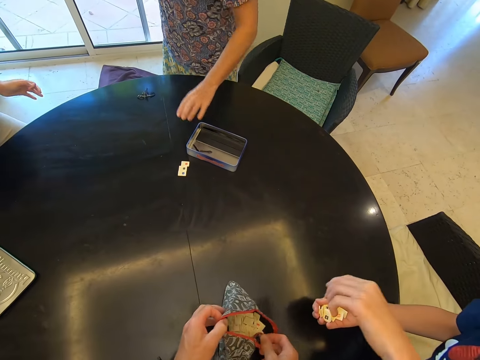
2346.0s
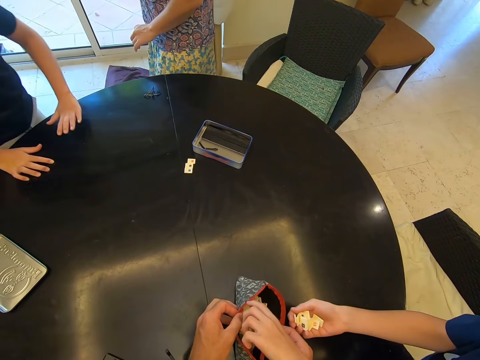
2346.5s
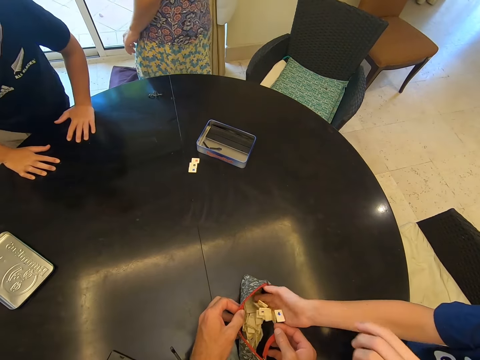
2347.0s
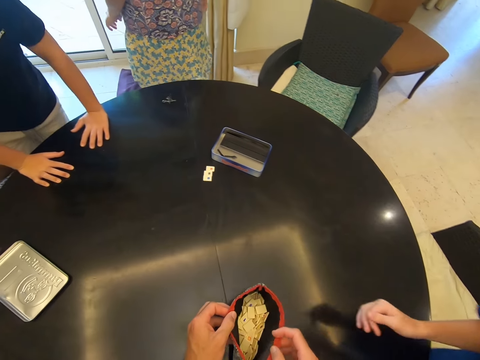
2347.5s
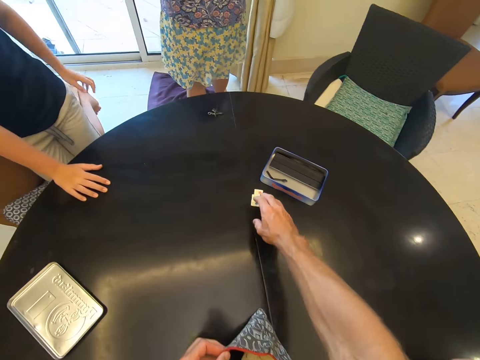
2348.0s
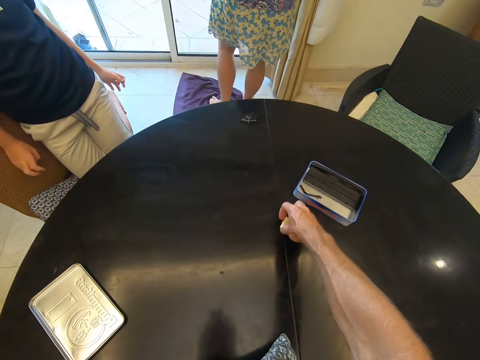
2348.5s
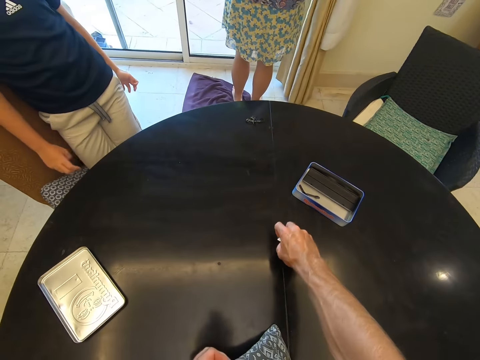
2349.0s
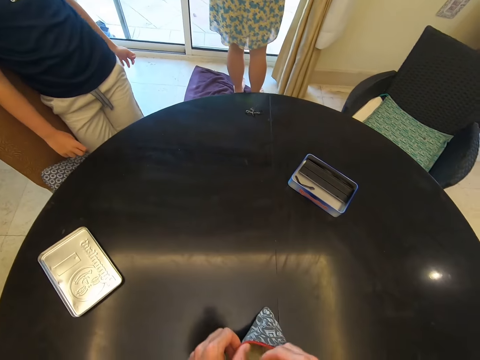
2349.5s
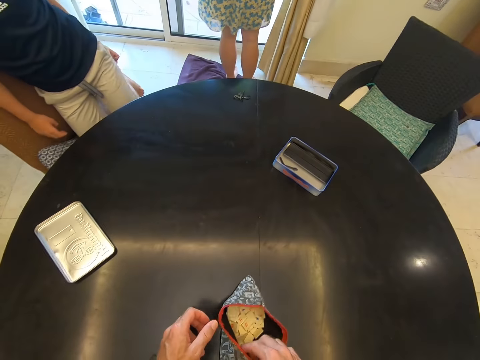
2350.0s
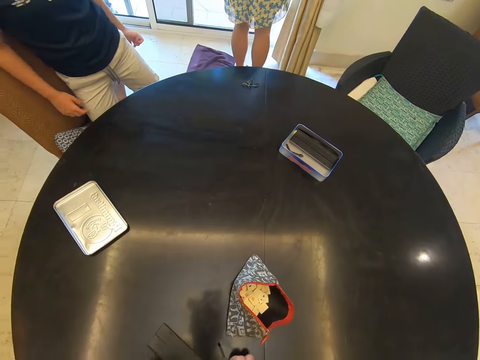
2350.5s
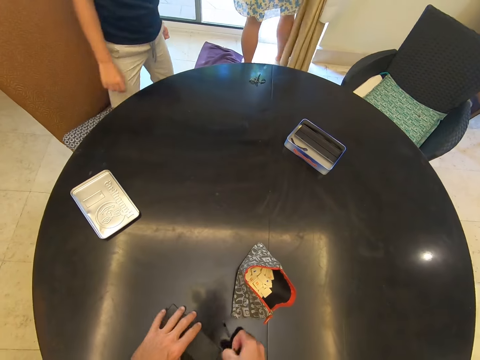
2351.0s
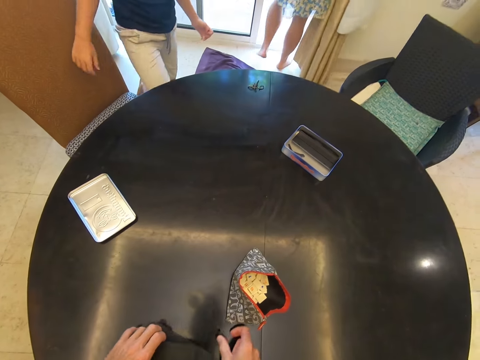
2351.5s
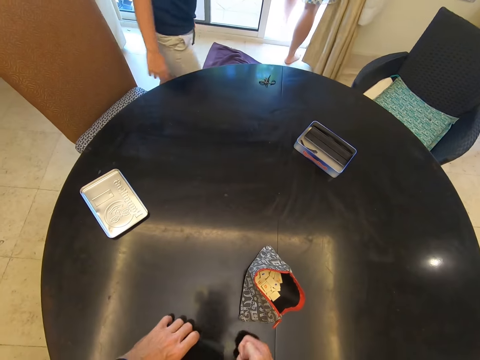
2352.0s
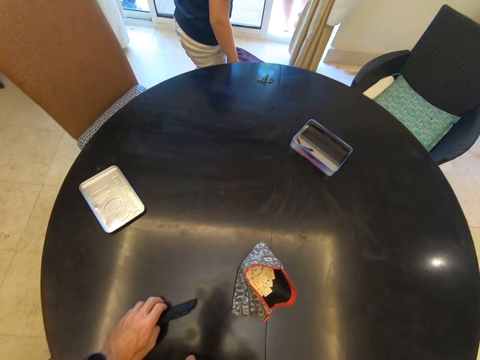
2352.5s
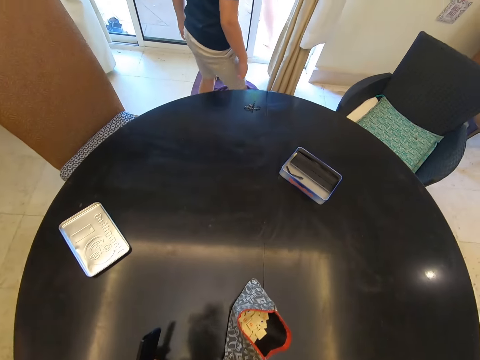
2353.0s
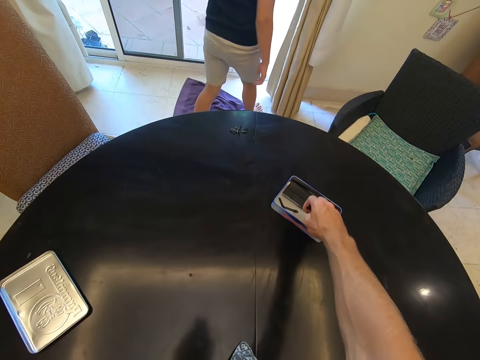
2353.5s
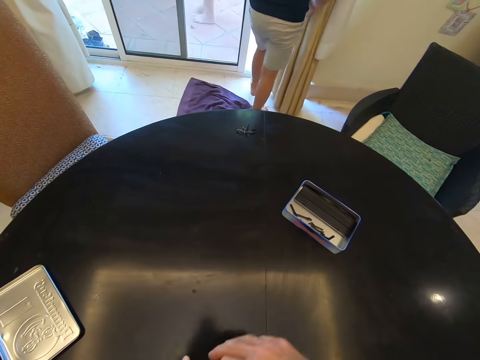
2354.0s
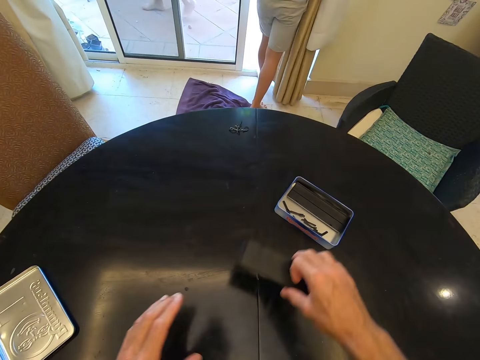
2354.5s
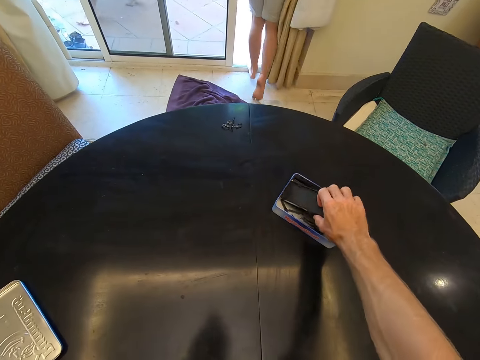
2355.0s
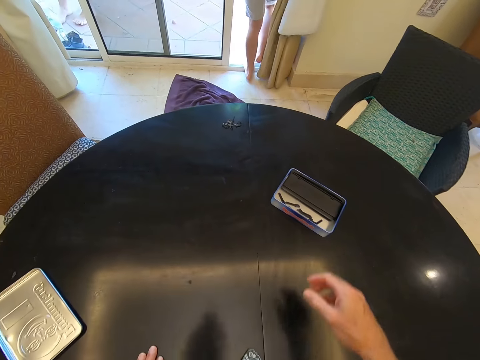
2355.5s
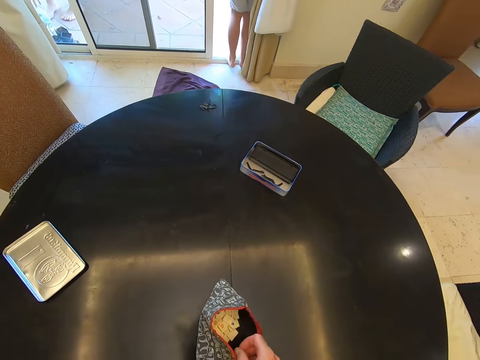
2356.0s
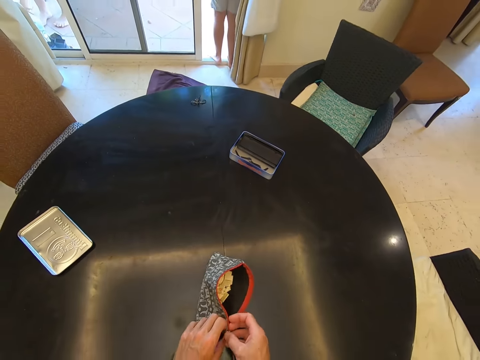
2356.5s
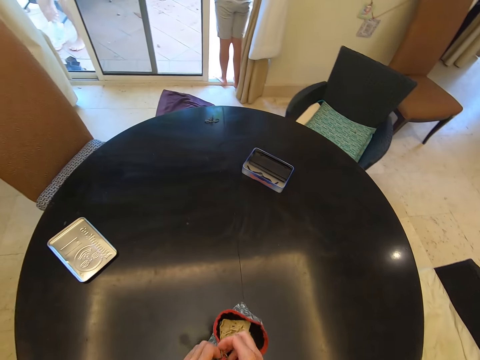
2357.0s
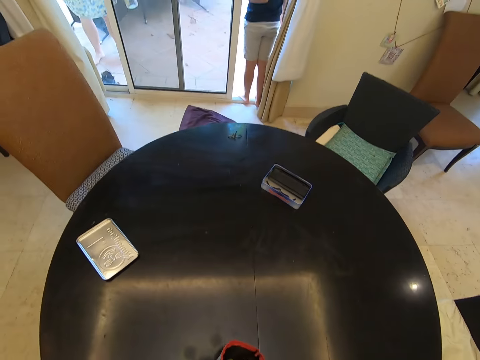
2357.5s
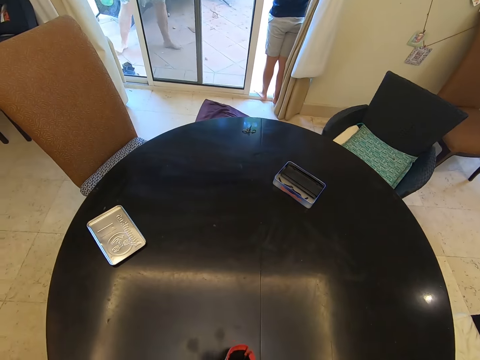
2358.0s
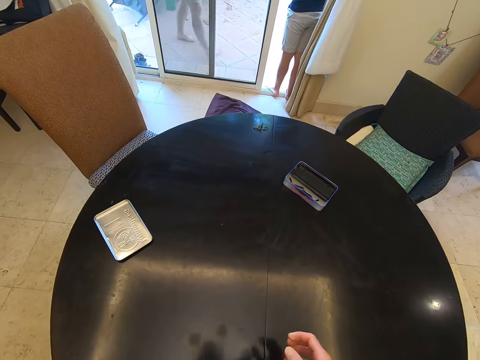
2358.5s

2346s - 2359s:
The lady positions the stand in the container on the table. The camera wearer drops cards in the pouch on the table. A boy drops cards in the pouch. The lady walks out of the room. The camera wearer collects cards on the table. He drops cards in the pouch. He picks a cards stand on the table. Another boy walks after the lady. The camera wearer drops the stand lid in the container on the table. He shifts the cards stand to his right hand. He drops the stand in the container on the table. The other boy stands on the room door. The camera wearer zips the pouch on the table.

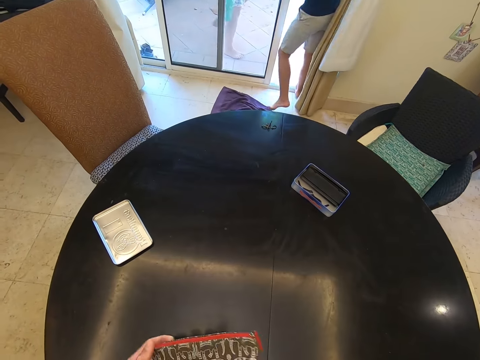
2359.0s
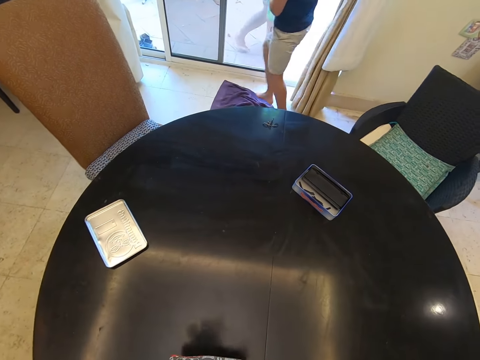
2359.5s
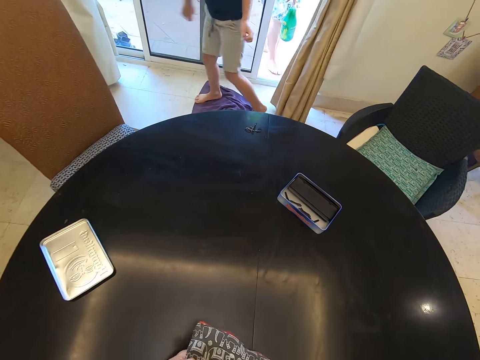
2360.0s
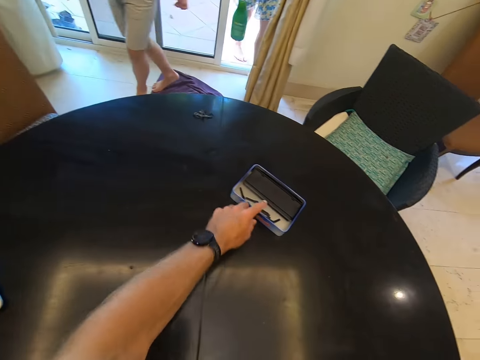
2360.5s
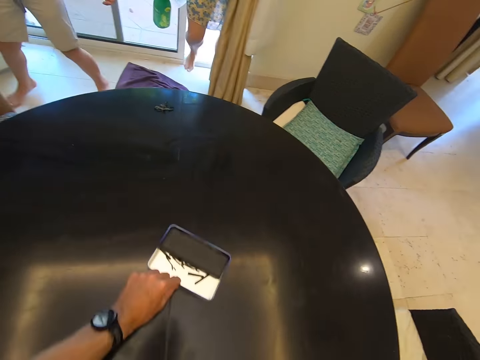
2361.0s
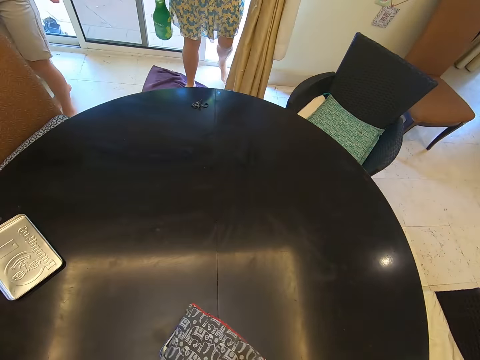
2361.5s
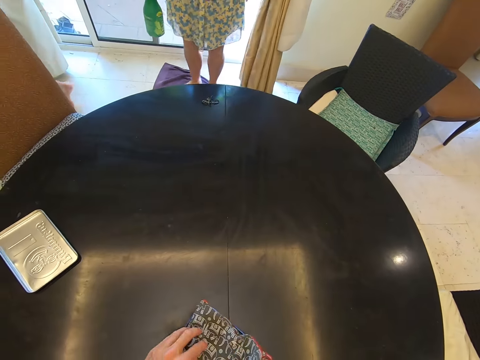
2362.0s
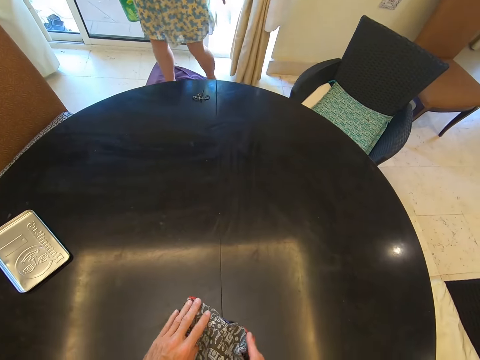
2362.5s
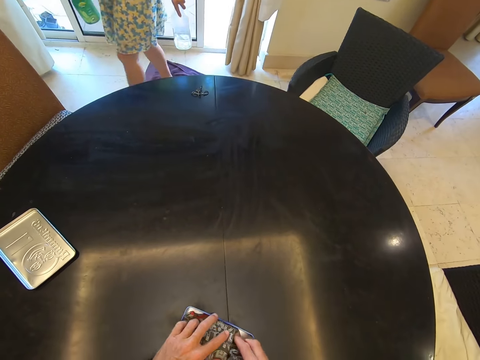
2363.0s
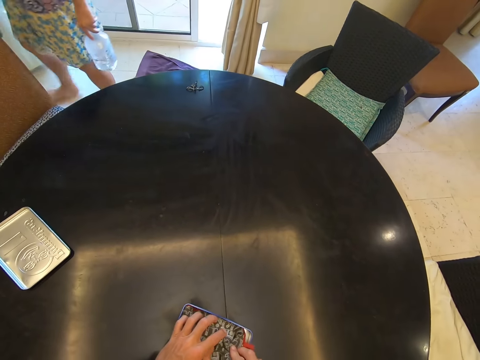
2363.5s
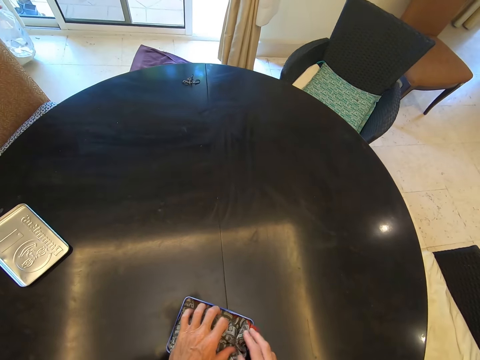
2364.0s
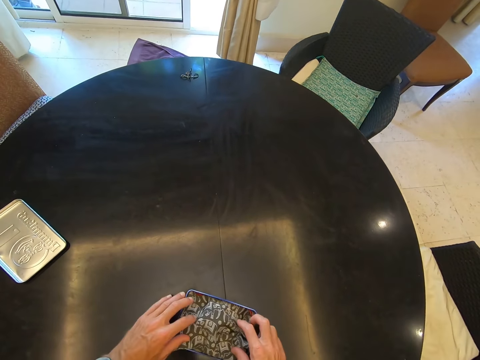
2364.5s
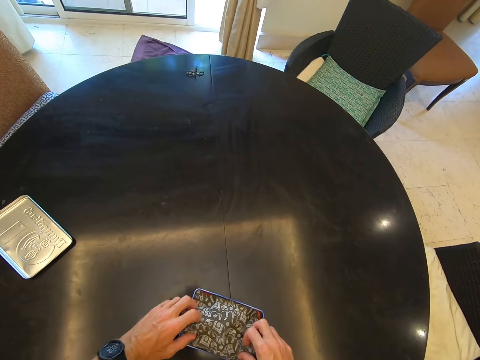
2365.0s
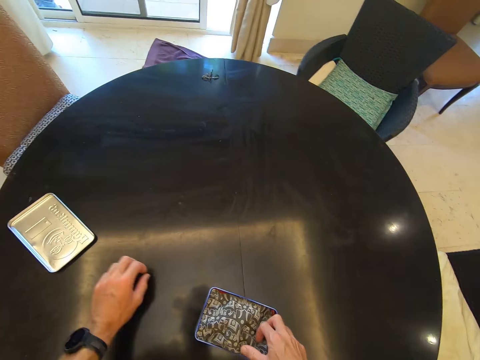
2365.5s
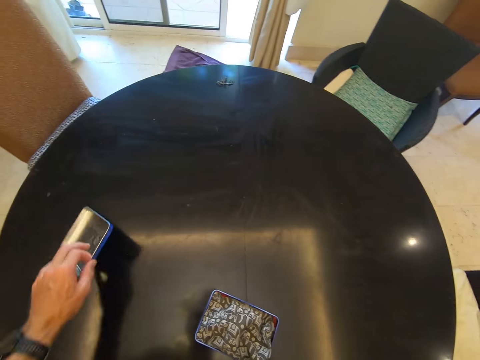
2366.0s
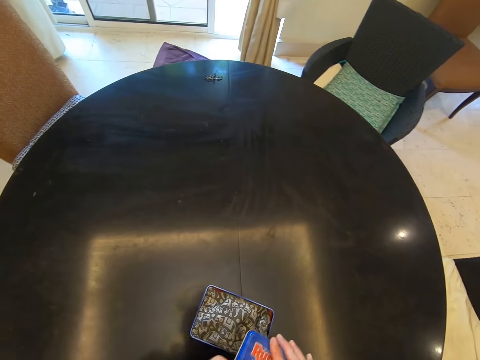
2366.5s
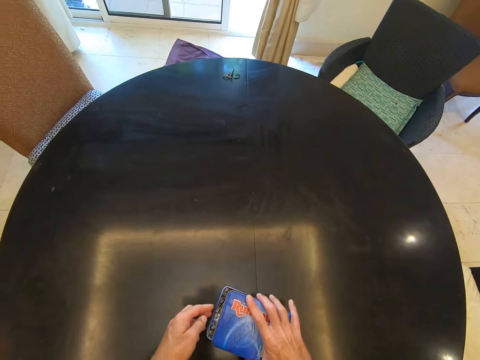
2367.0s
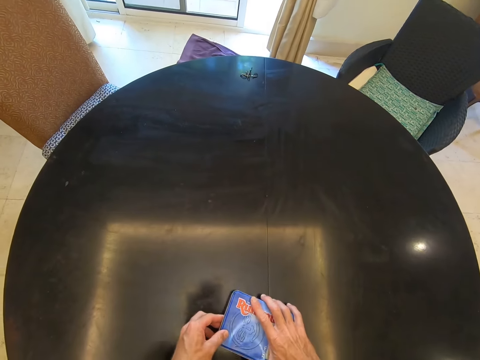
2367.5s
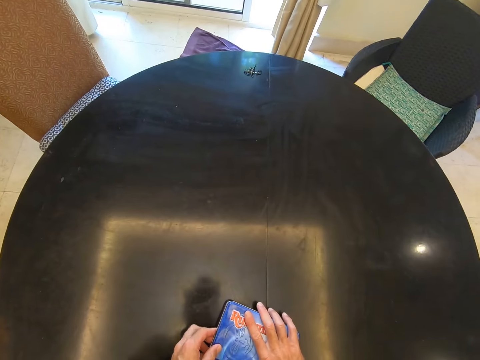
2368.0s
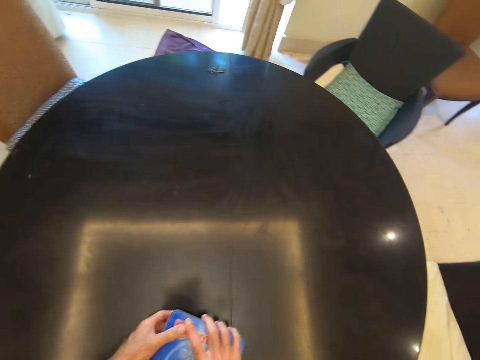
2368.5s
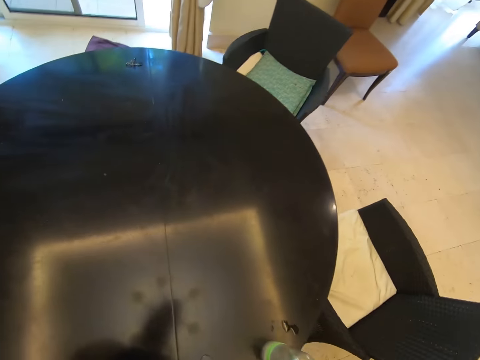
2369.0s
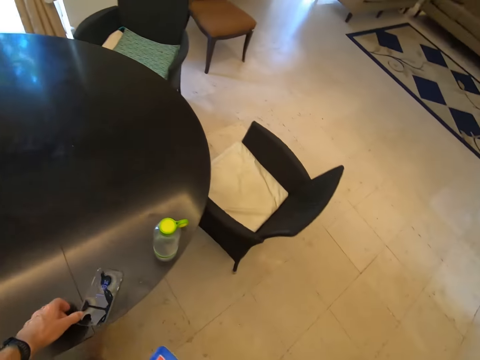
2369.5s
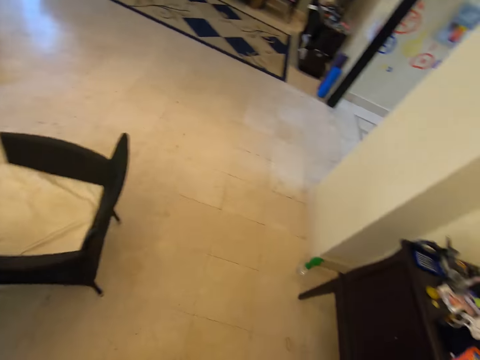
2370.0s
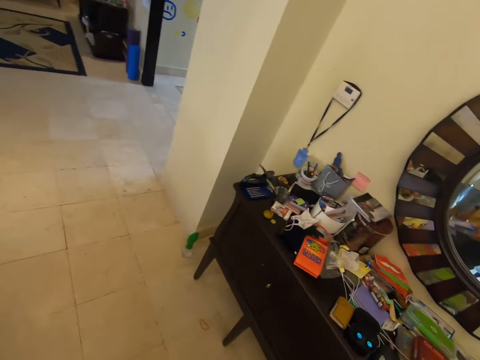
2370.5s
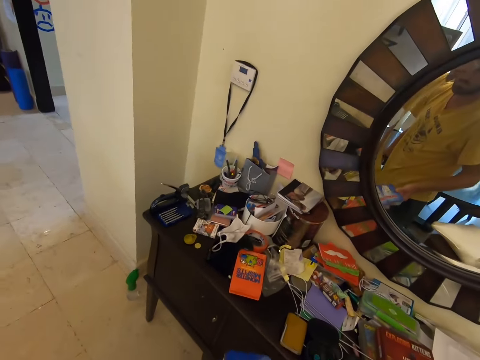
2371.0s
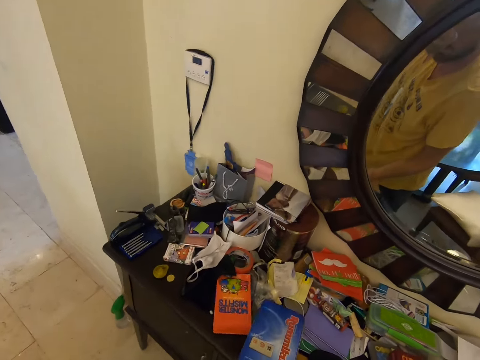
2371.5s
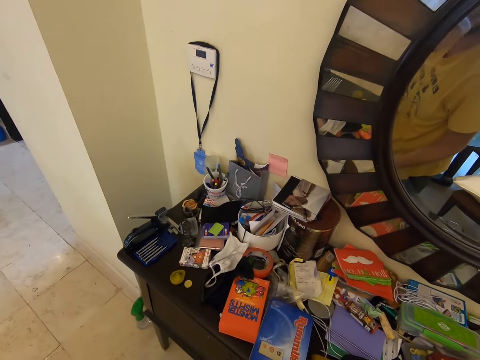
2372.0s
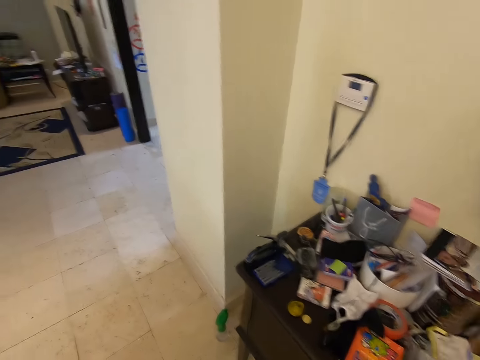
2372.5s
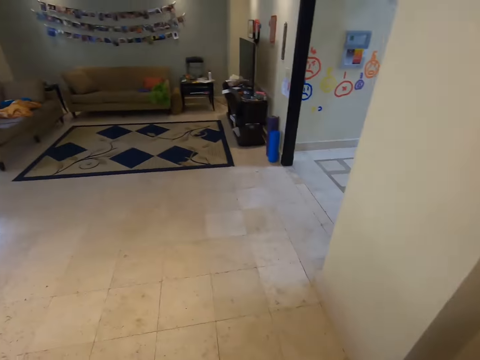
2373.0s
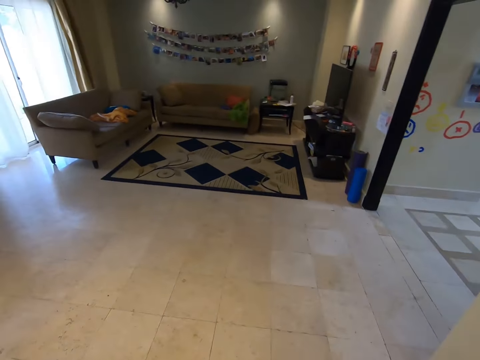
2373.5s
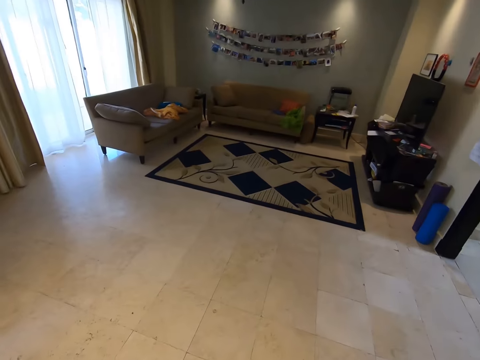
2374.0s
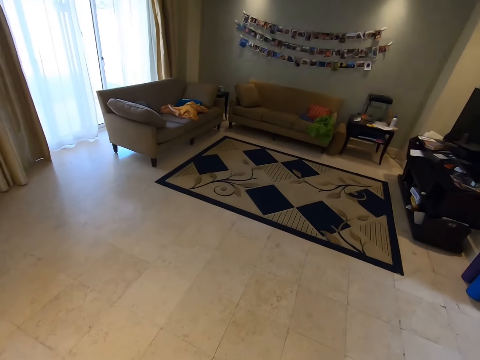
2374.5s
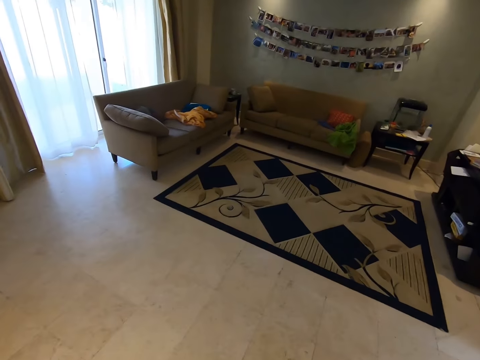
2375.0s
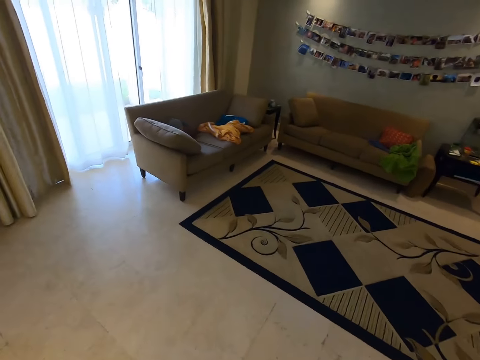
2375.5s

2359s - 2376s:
A boy walks inside the room. A man walks around. A woman walks around. The camera wearer picks a container on the table. A lady carries bottles in the room. The camera wearer arranges cards in the container on the table. They pick the container lid on the table. They shift the lid to the right hand. They close the container on the table with the lid. They carry the container from the table. They carry a phone from the table. They walk around. They drop the container on a stand in the room. They walk to the living area.
